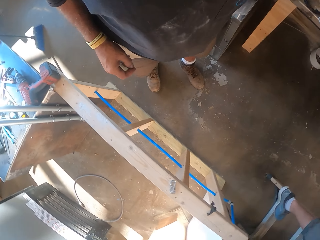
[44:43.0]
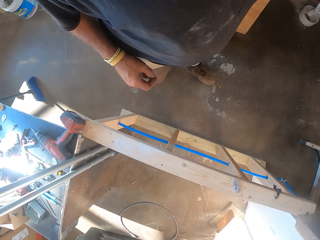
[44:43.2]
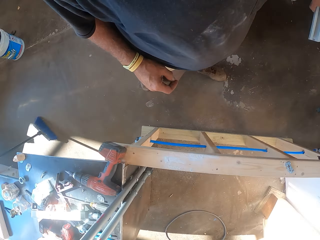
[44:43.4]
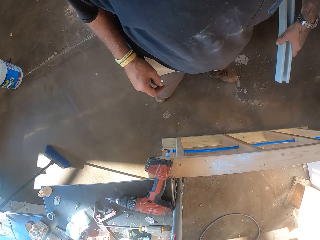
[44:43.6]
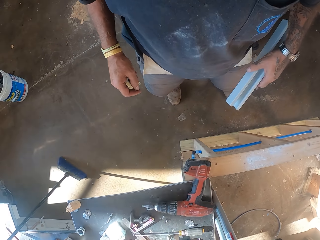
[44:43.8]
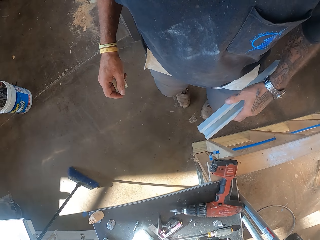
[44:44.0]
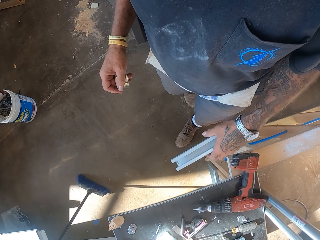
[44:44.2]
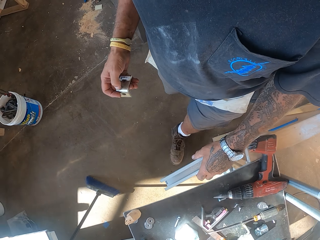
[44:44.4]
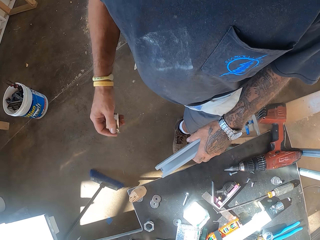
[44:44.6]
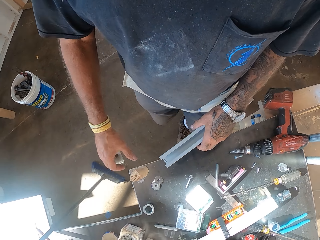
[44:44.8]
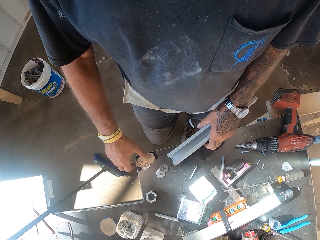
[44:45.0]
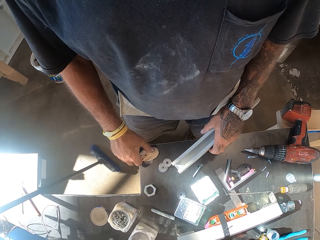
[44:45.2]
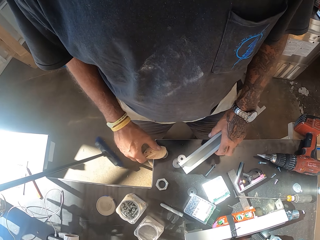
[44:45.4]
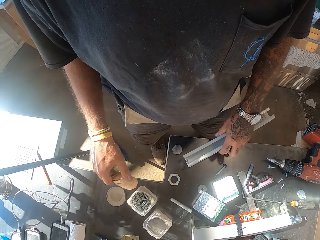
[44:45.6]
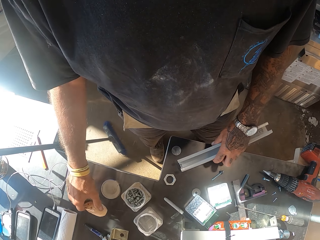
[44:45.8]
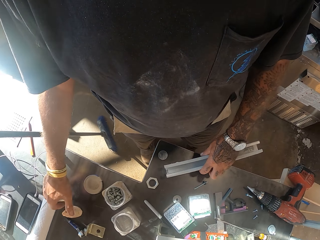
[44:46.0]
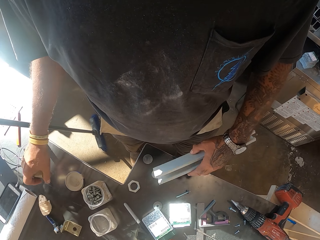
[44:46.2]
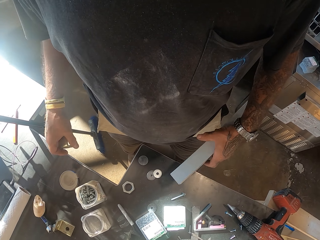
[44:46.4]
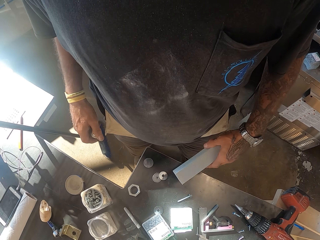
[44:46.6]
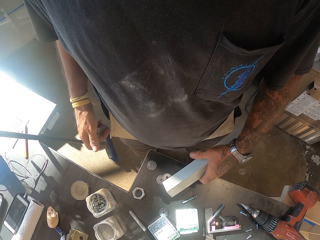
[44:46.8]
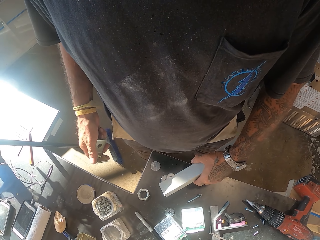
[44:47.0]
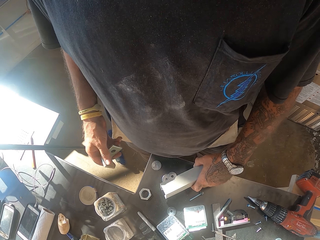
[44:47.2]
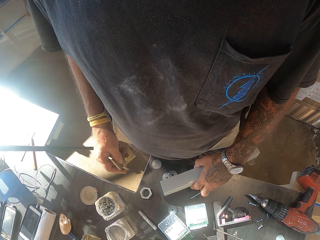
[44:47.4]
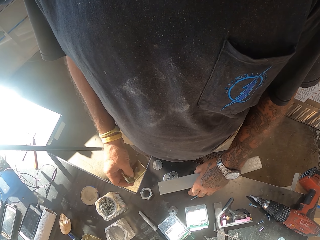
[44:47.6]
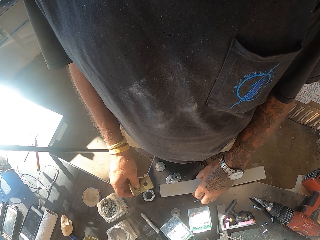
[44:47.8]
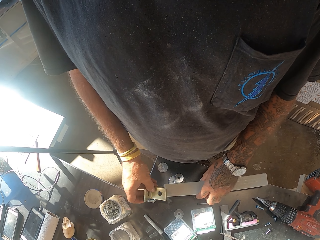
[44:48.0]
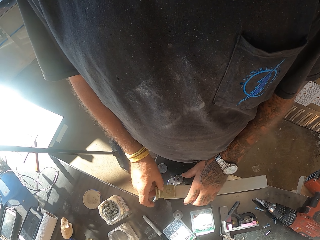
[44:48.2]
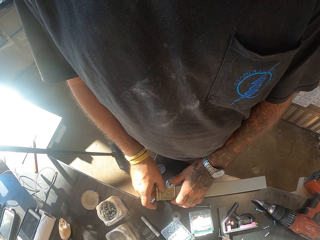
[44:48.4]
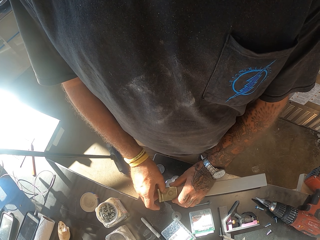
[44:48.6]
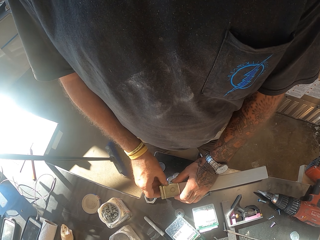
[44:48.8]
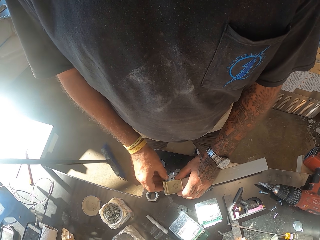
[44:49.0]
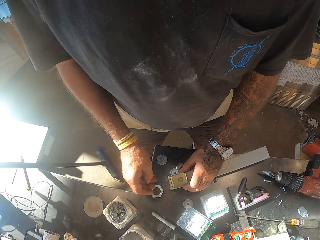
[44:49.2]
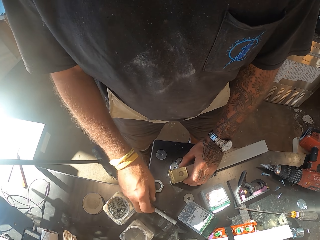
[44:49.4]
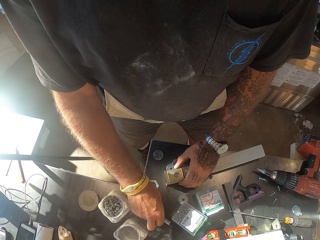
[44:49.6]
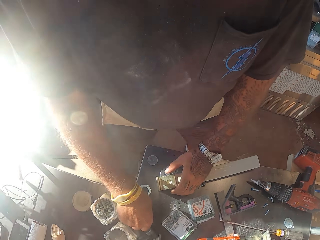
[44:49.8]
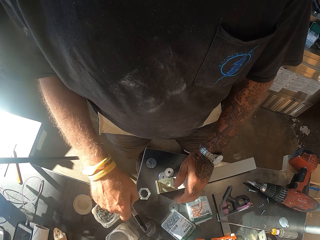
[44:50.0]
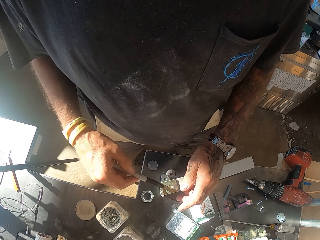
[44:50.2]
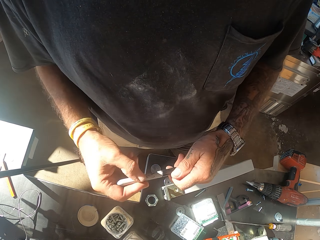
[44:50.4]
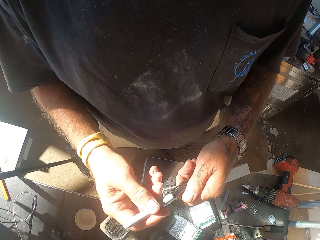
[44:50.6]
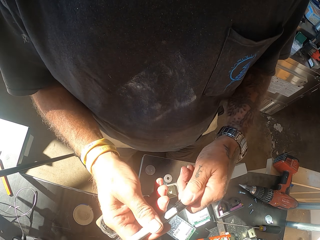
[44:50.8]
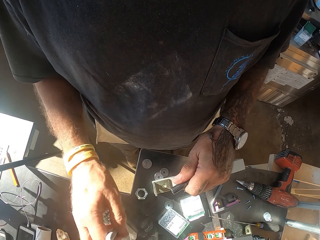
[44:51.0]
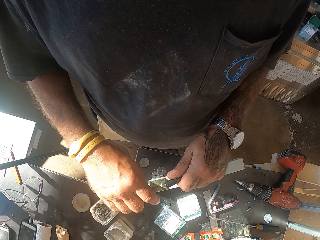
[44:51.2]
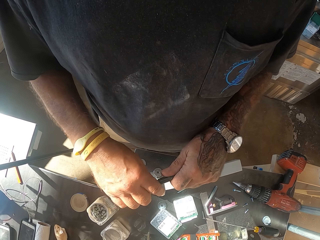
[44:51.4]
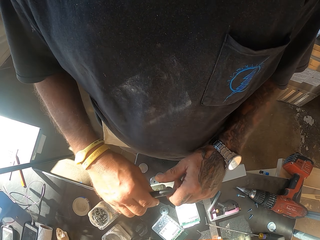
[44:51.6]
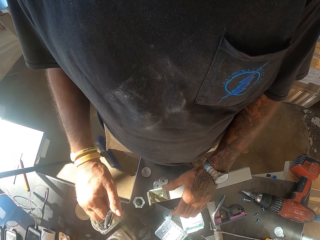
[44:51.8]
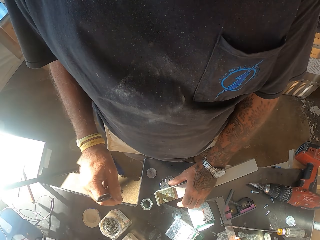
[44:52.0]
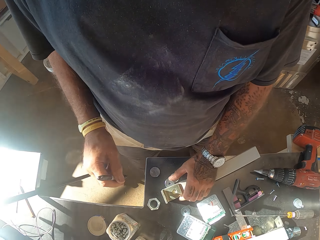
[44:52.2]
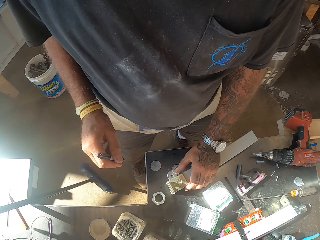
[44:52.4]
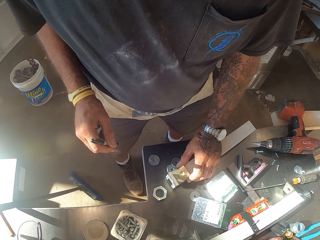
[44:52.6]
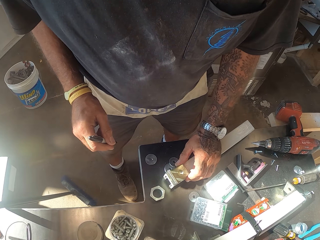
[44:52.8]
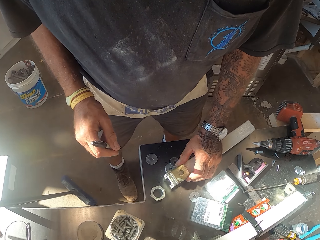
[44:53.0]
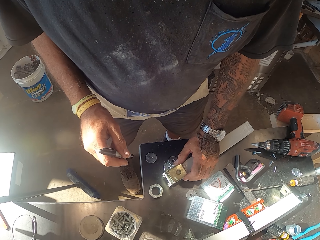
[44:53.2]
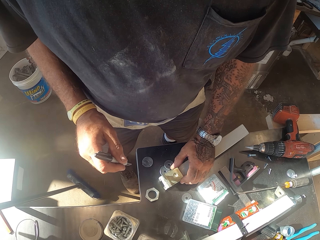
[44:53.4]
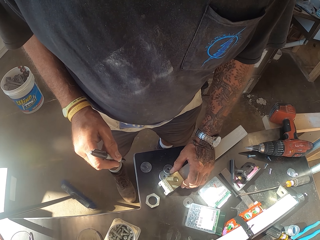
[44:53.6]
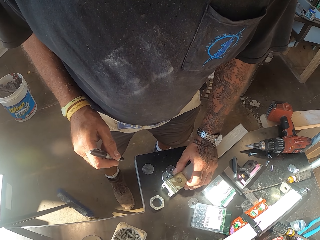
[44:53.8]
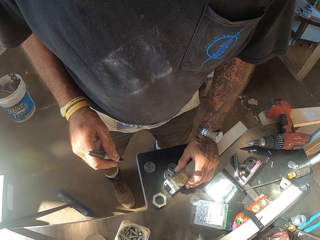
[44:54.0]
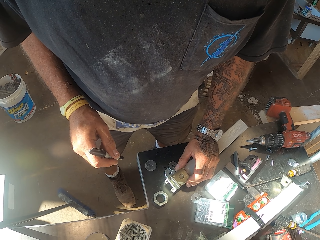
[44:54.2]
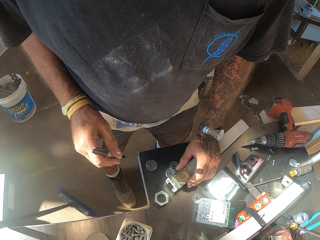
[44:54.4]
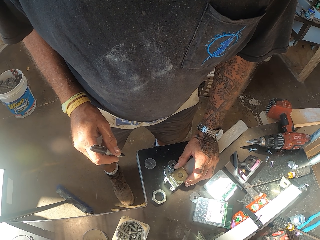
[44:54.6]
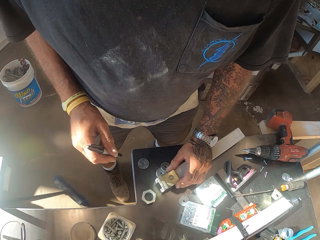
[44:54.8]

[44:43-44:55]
The camera wearer picks up a rod. They look around. They fix the blade on the rod. They pick up a marker pen. They open the marker pen.

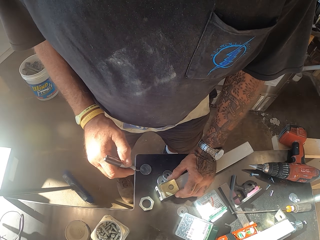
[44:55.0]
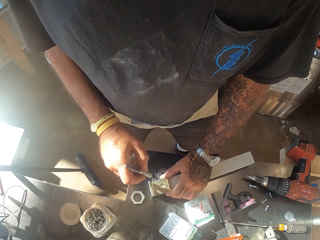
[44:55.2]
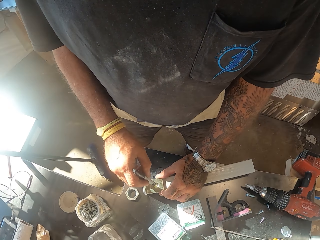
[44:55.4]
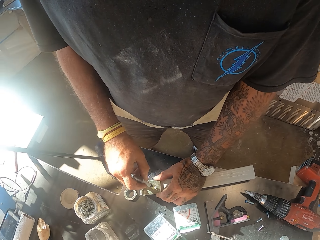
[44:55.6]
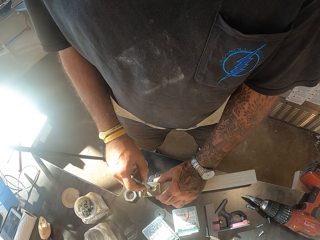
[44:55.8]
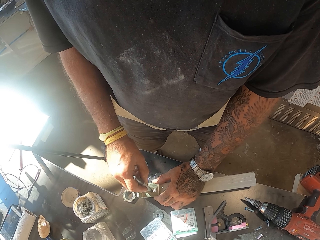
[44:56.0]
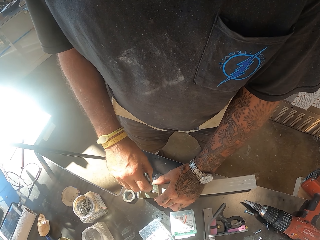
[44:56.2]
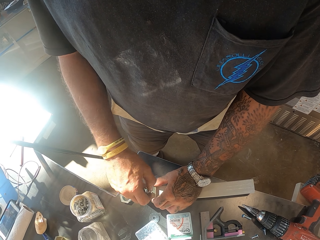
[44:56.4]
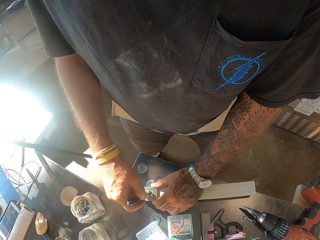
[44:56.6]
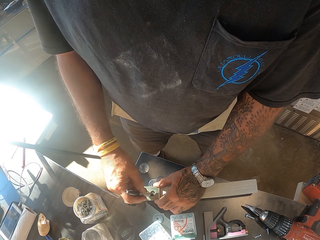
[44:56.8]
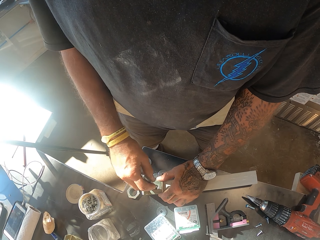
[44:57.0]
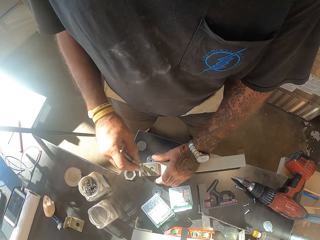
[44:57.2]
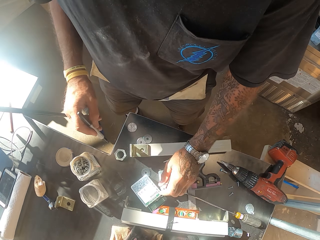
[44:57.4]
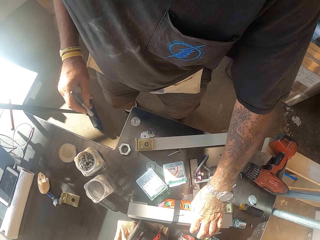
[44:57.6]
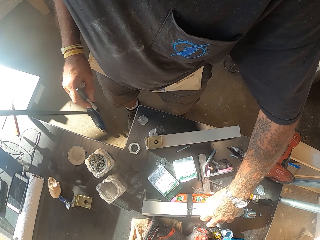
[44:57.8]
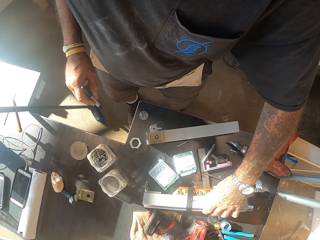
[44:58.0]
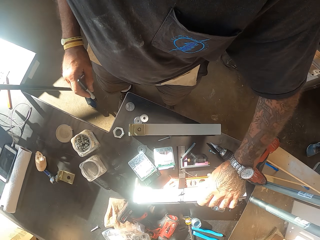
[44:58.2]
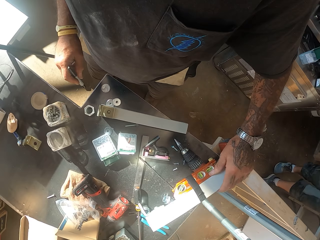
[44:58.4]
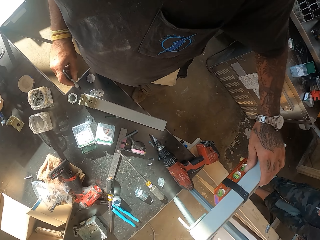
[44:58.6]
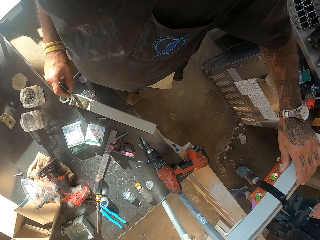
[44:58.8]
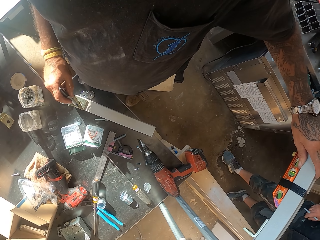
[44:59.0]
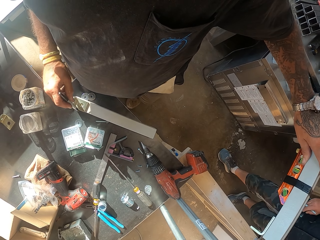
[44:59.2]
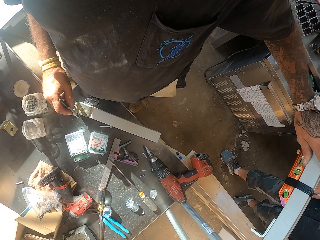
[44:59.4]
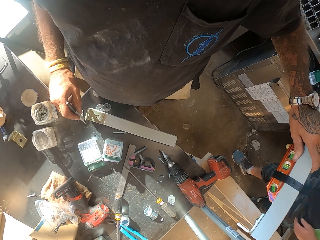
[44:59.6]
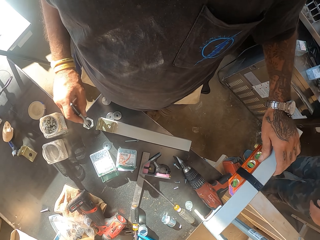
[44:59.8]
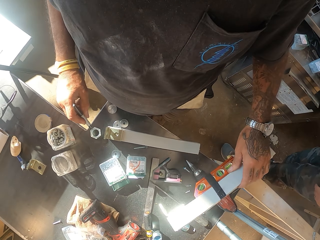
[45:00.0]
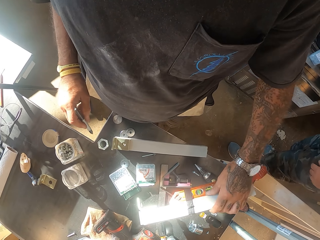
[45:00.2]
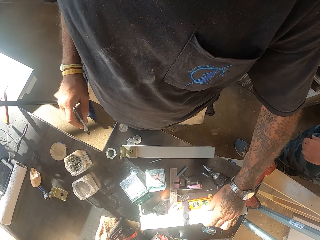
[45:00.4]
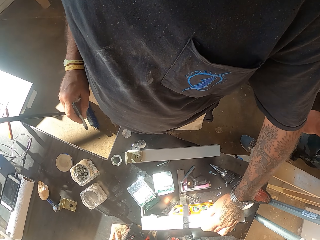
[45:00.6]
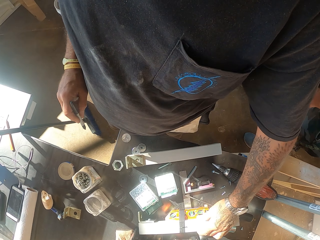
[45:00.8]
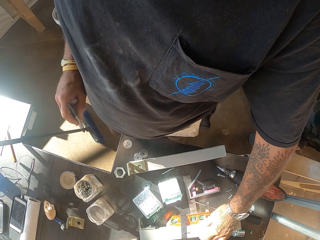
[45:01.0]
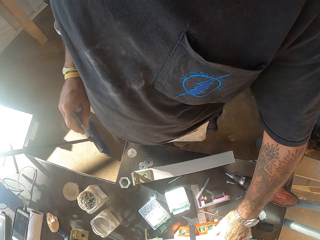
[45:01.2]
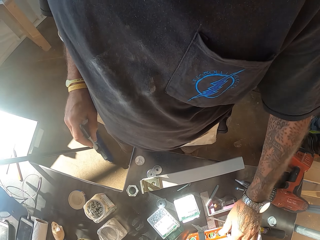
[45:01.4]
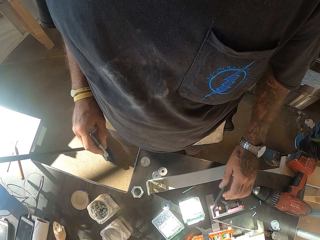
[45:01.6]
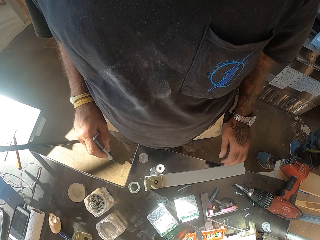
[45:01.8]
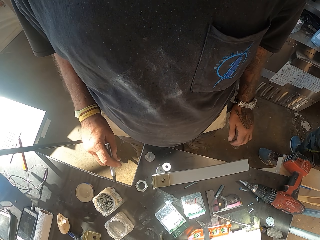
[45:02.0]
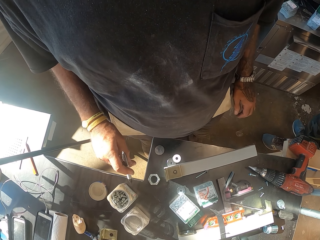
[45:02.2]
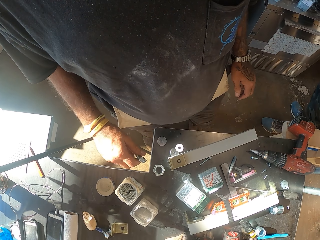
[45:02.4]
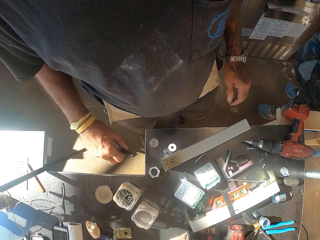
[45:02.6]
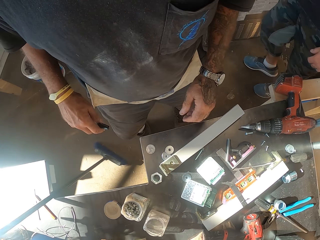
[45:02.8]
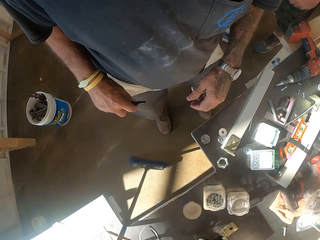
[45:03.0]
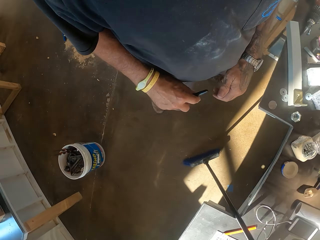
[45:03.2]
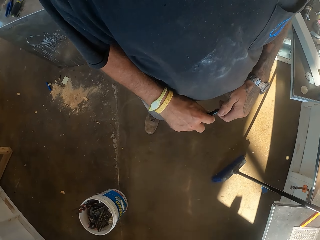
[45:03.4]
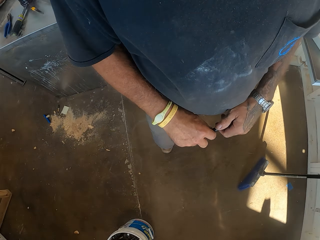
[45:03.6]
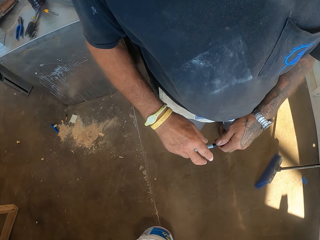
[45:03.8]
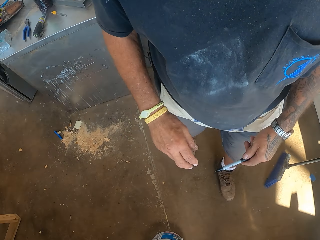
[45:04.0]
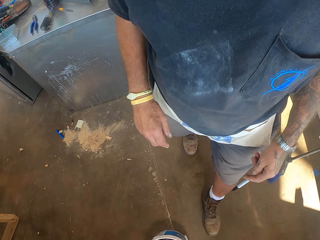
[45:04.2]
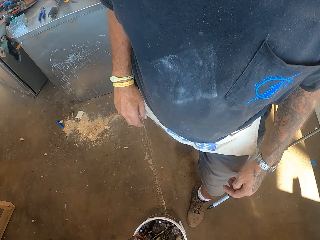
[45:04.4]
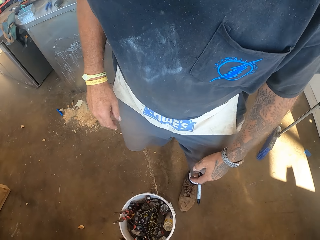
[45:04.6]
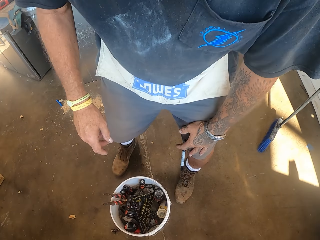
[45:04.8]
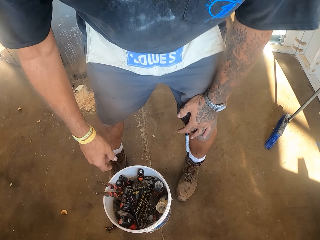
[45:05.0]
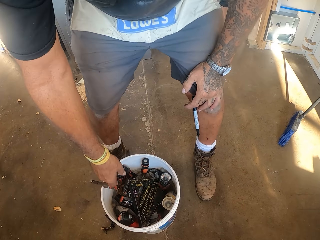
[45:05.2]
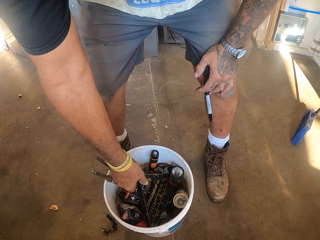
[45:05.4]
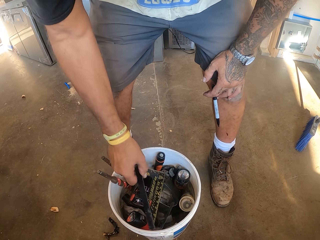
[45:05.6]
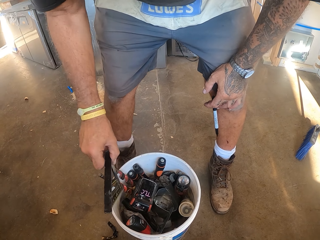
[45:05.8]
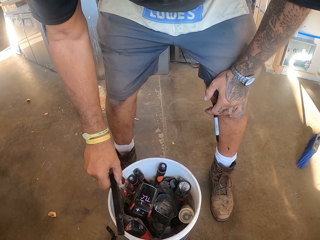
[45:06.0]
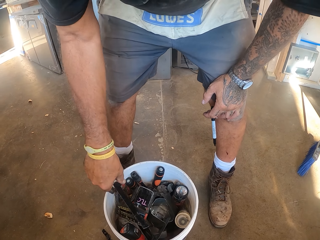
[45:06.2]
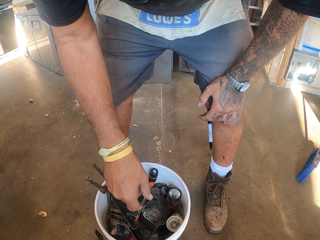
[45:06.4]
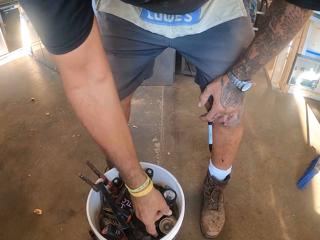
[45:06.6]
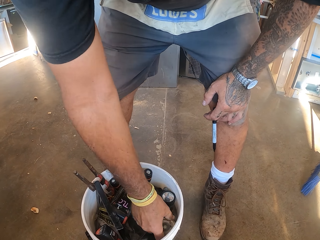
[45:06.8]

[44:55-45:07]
The camera wearer puts a mark on the rod. They pick up the other rod. They pick up a square ruler. They turn around.
